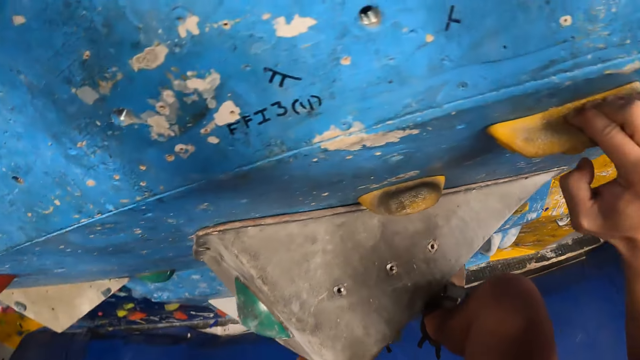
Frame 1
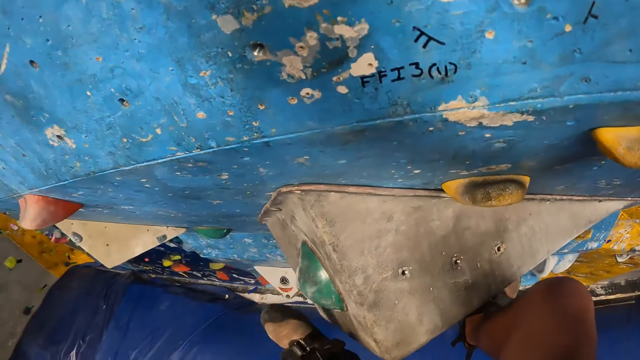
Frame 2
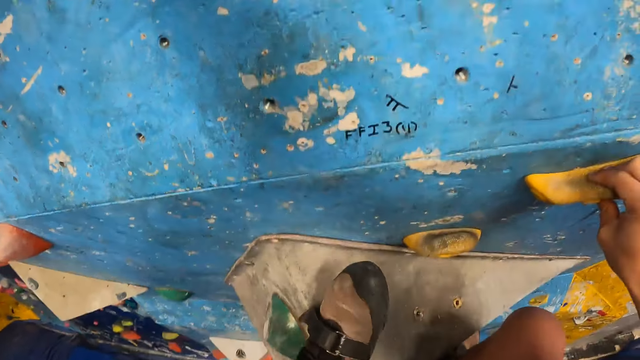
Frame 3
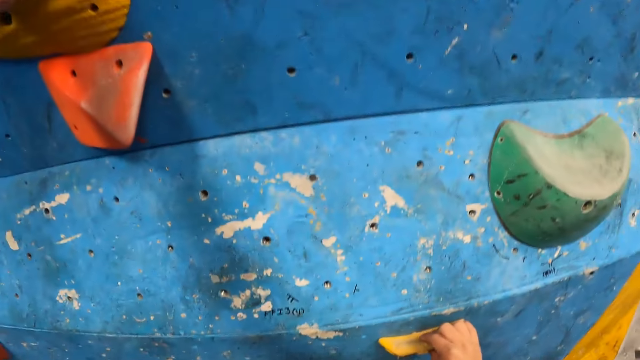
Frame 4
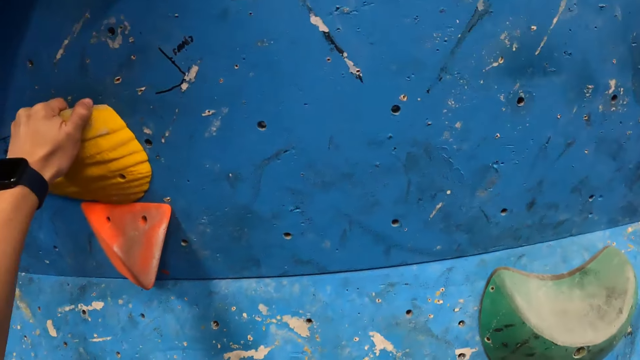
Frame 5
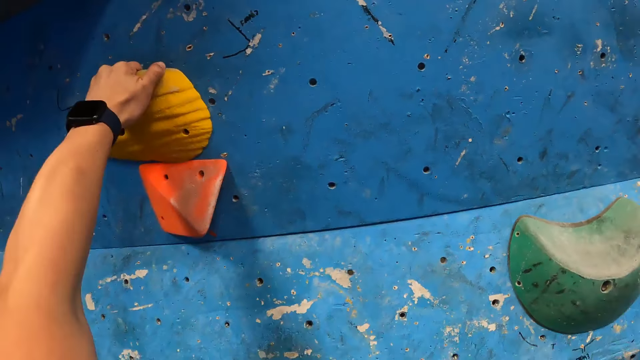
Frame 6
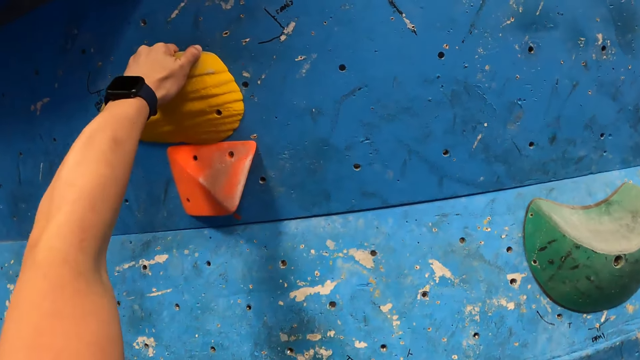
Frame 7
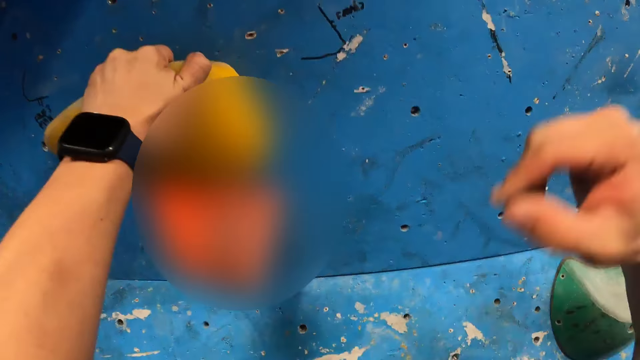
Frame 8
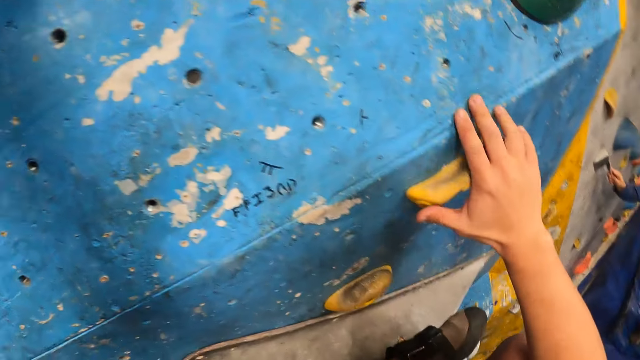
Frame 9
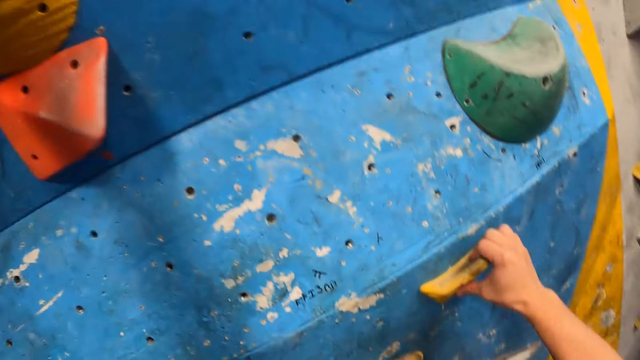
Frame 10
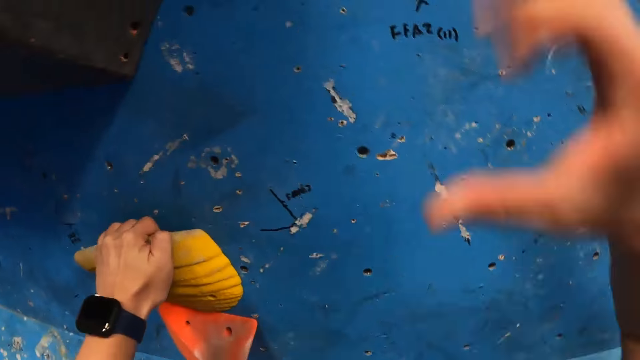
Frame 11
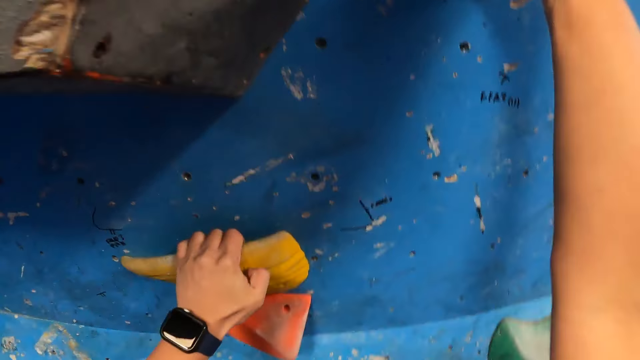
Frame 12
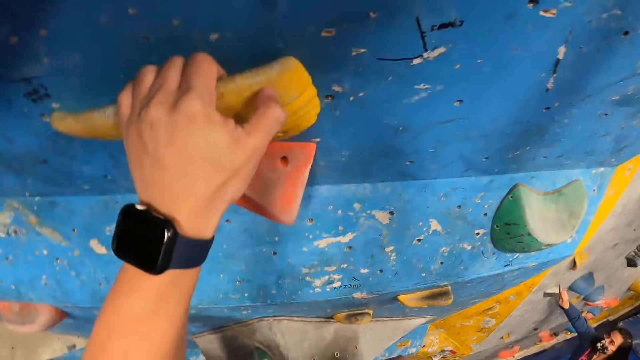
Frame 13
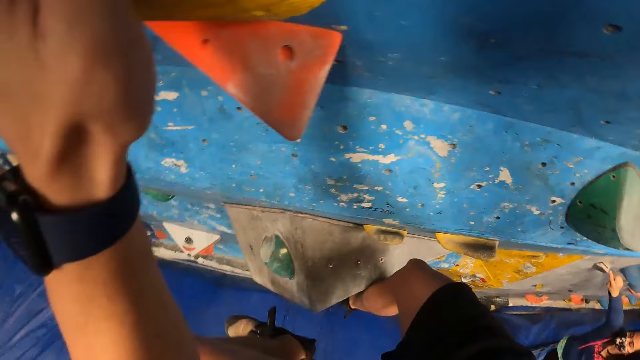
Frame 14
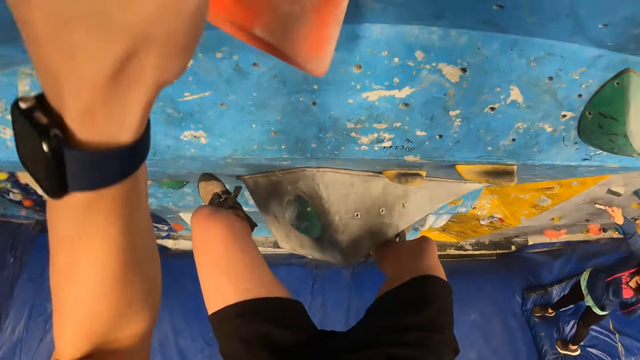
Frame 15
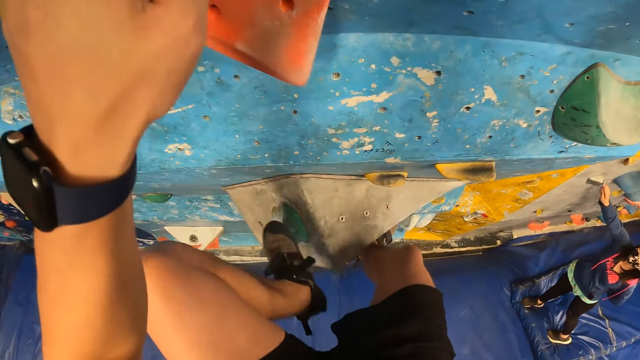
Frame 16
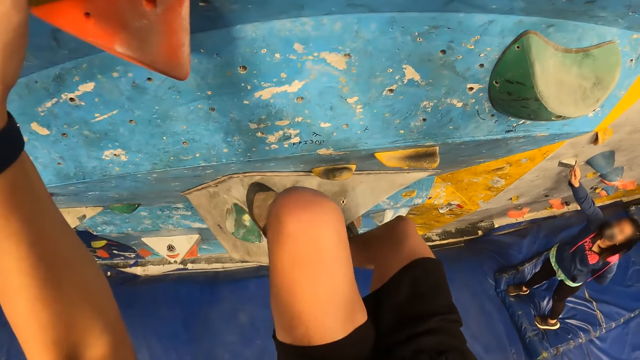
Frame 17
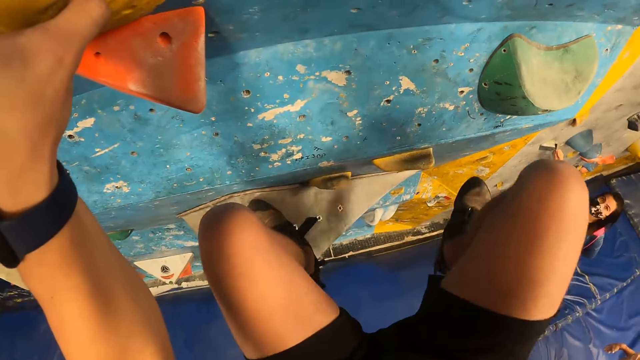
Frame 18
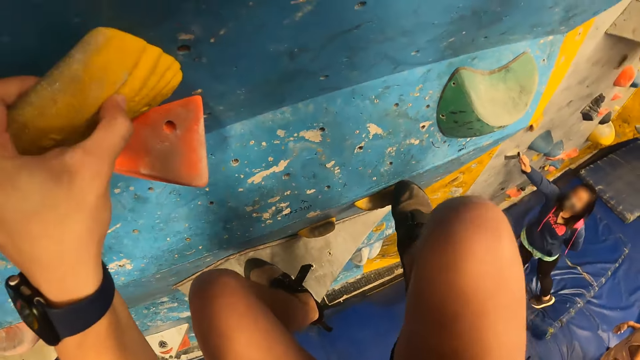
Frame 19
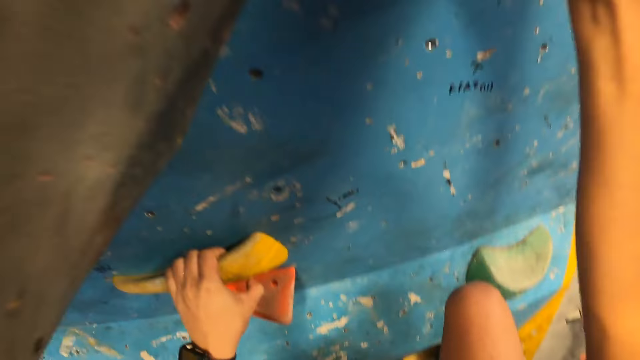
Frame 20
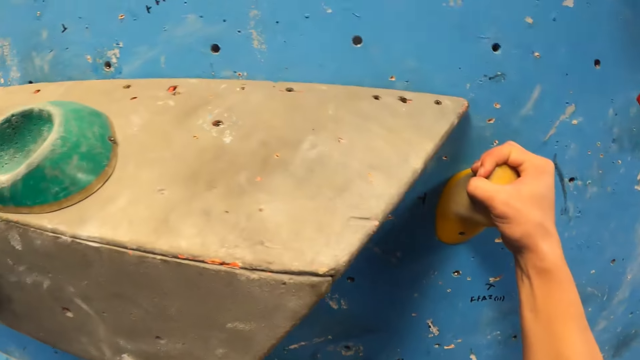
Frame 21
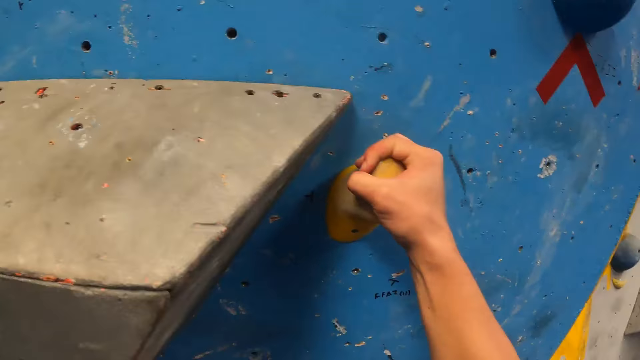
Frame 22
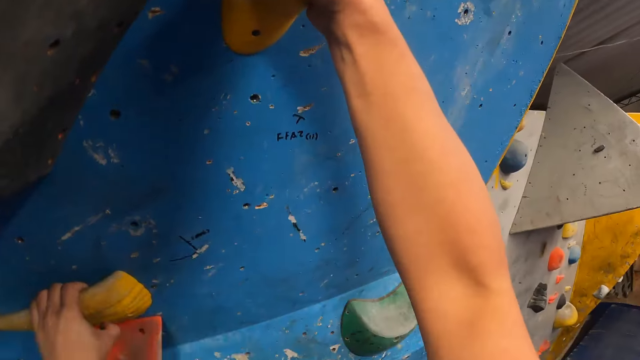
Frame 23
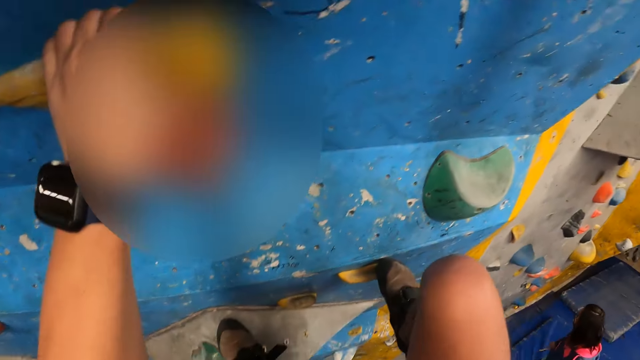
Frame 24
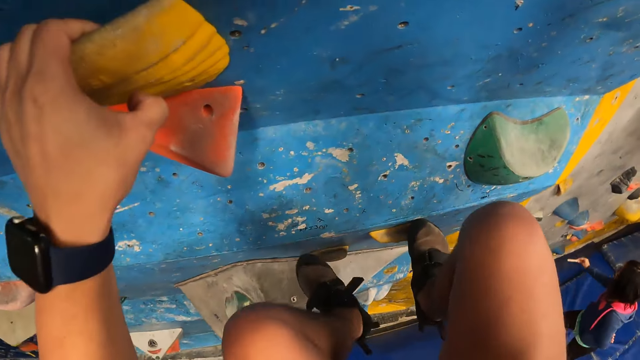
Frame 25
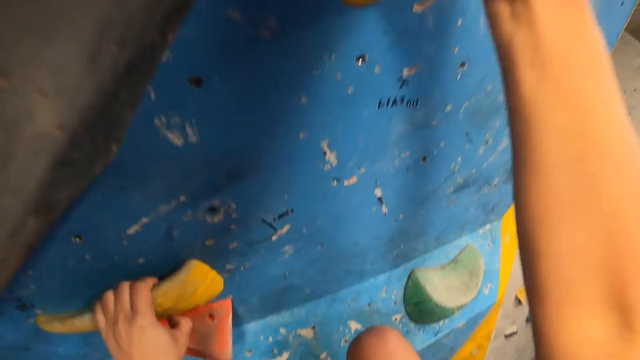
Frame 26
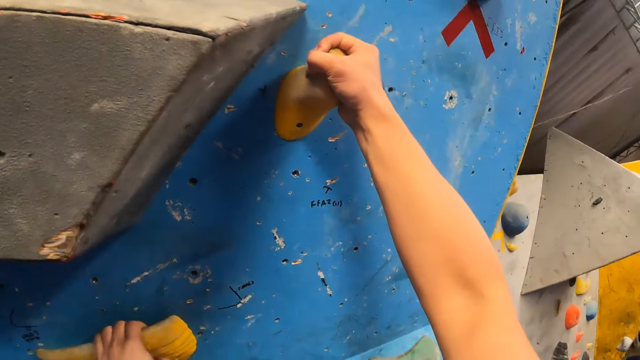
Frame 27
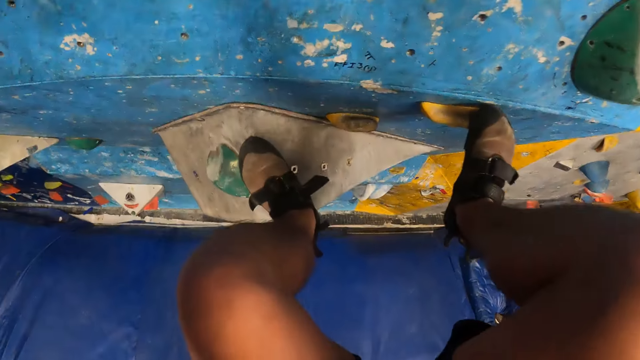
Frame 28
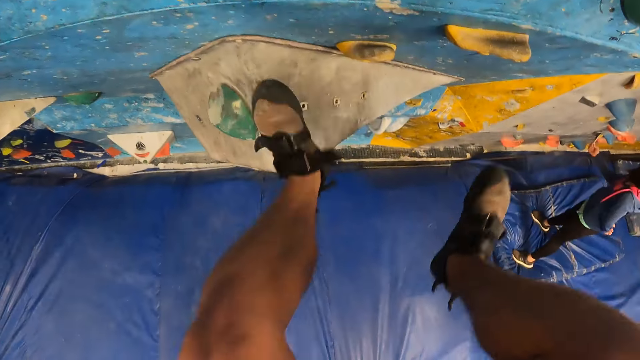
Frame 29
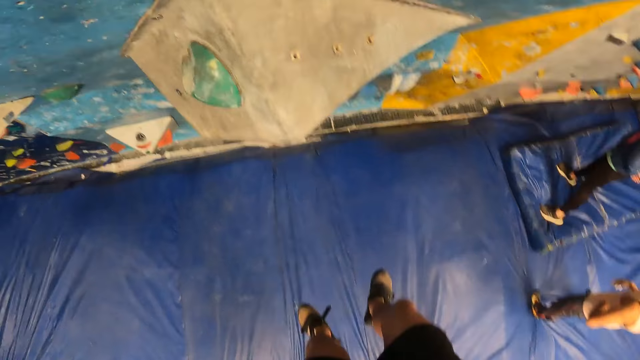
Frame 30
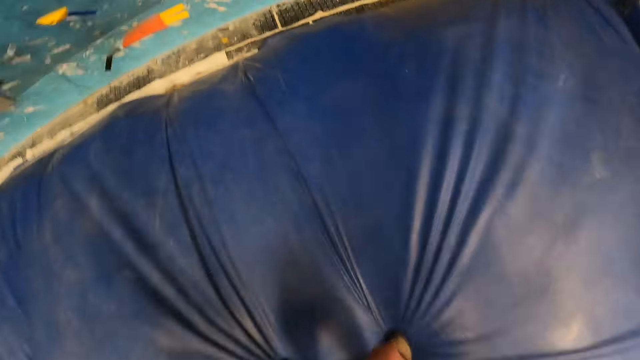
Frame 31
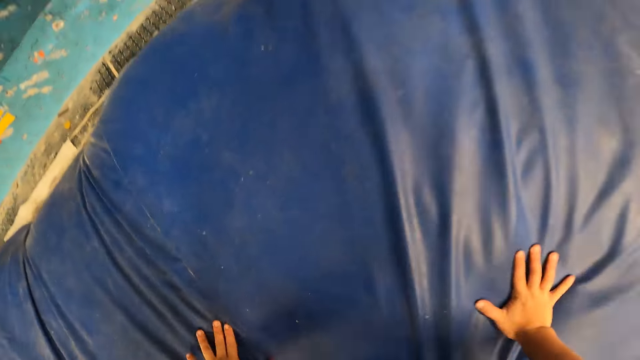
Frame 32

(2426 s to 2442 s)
The camera wearer touches the climbing holds. They step on the climbing holds. They walk around. They jump down from the wall.

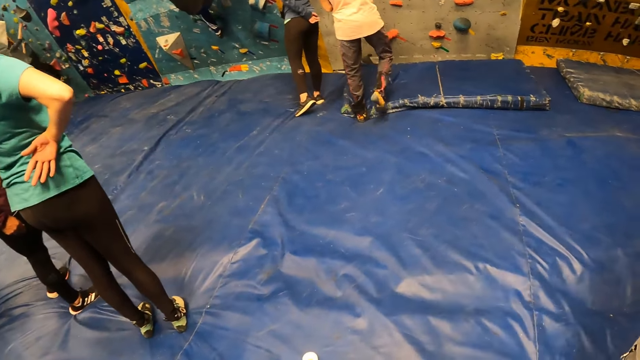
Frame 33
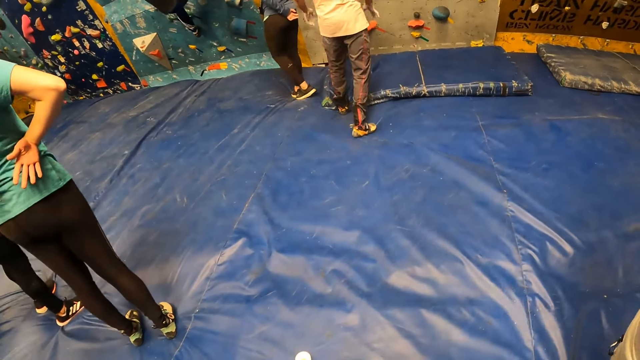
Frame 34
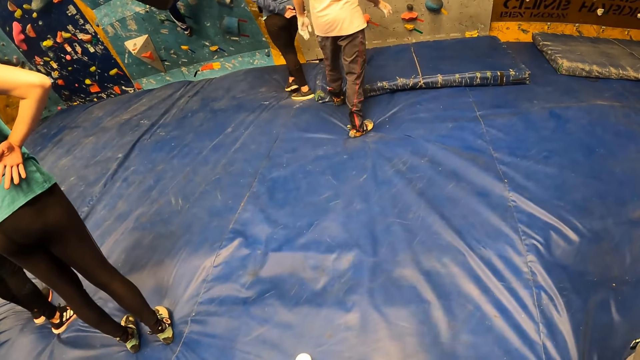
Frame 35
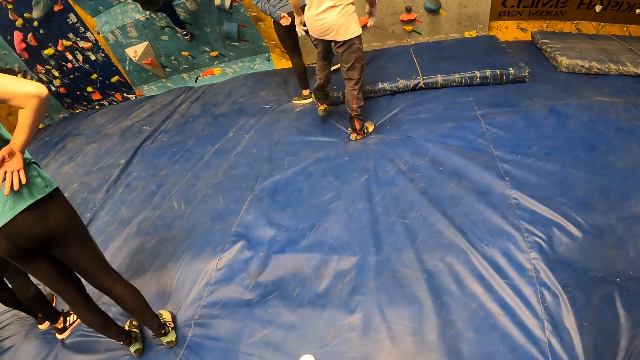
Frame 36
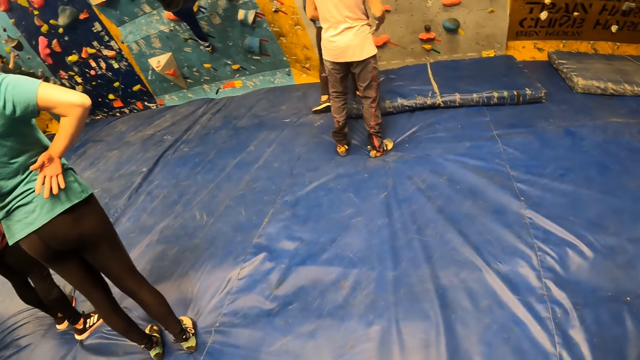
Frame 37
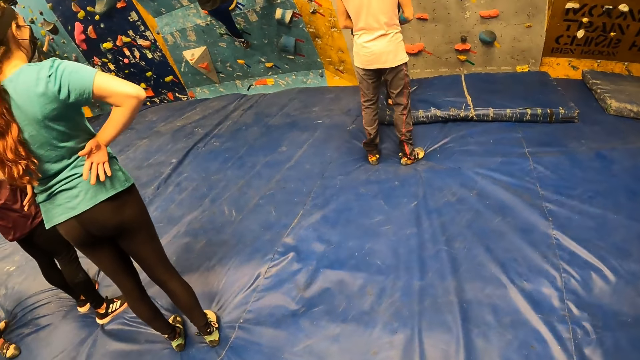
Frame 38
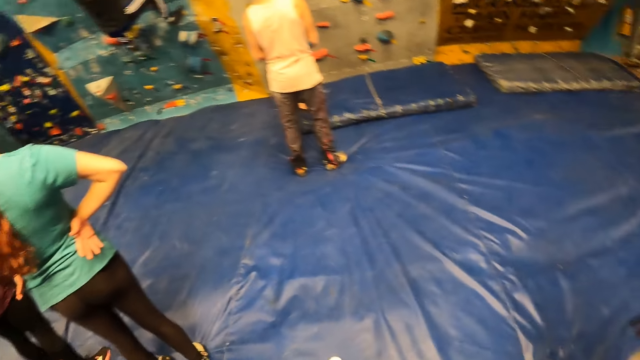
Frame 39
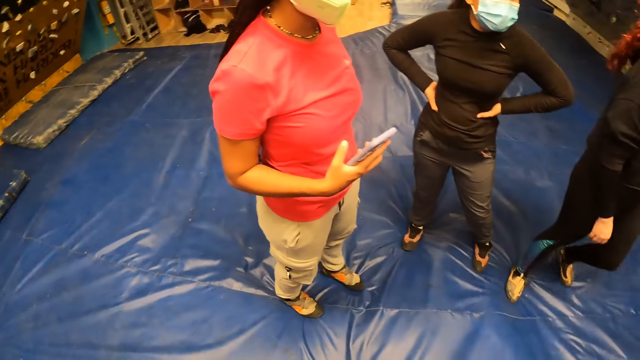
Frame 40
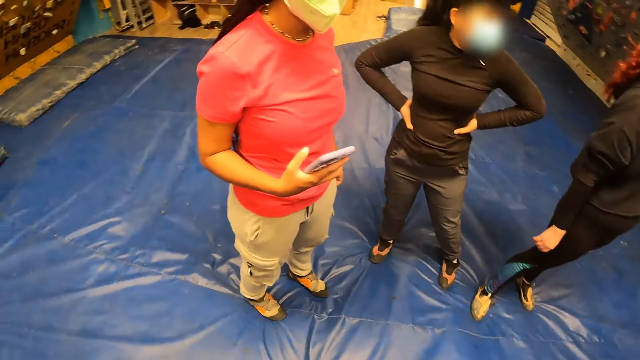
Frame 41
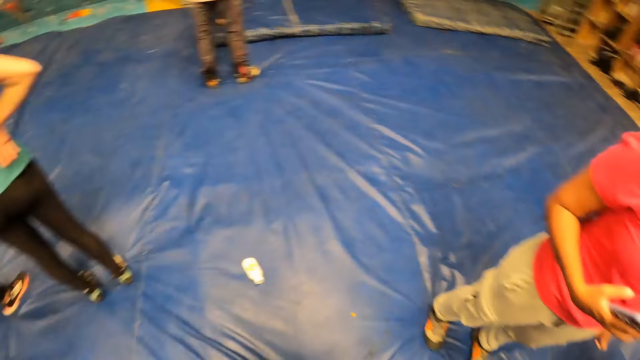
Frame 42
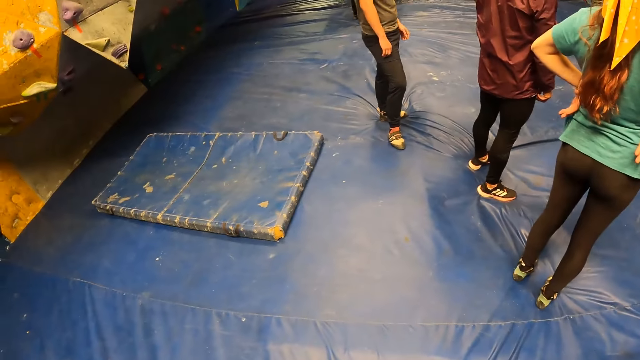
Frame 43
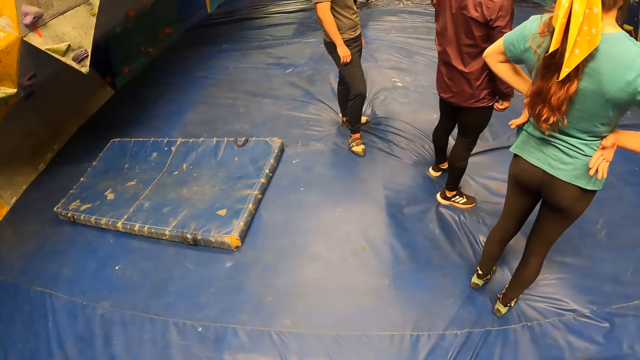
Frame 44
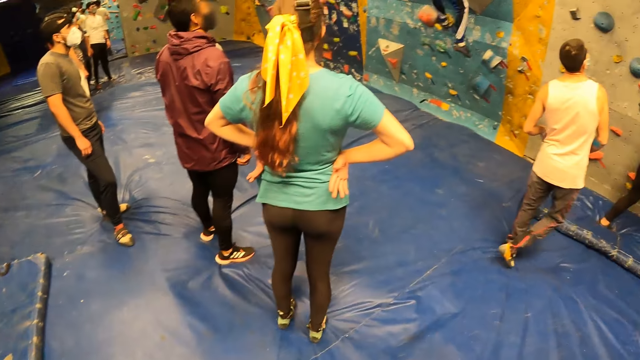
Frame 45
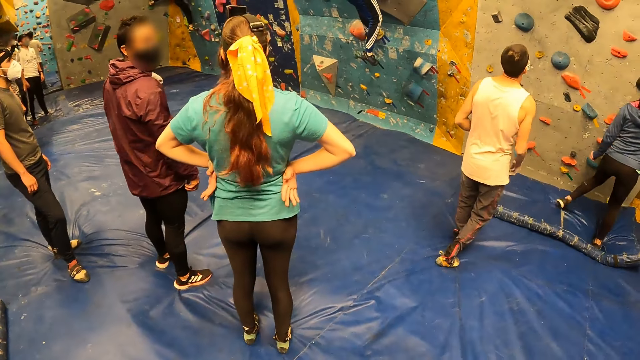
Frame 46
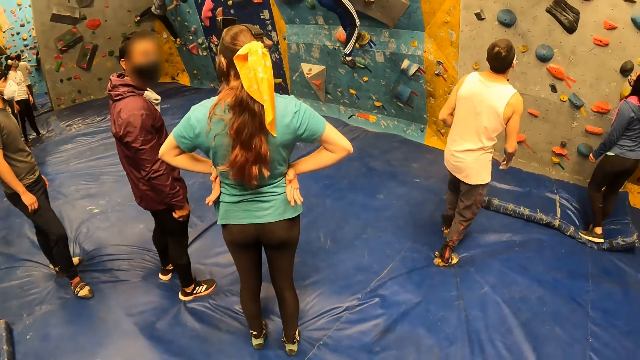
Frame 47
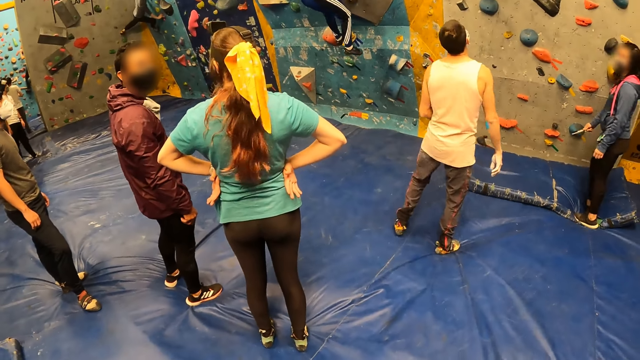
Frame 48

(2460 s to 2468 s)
The camera wearer looks around the rock climbing.
